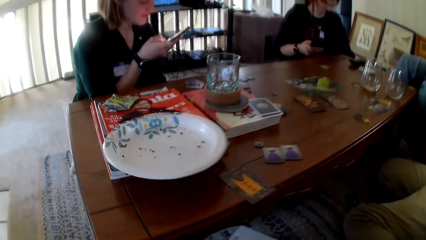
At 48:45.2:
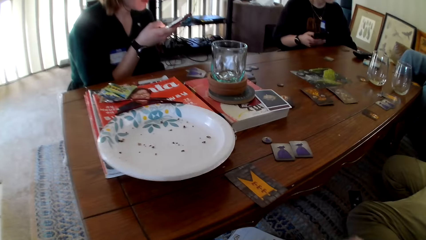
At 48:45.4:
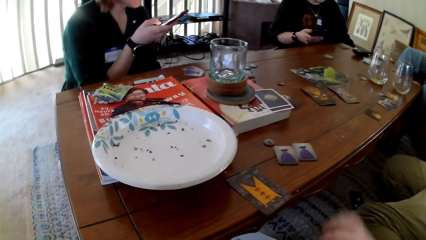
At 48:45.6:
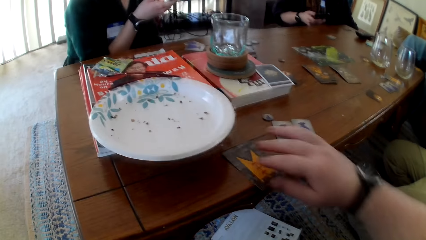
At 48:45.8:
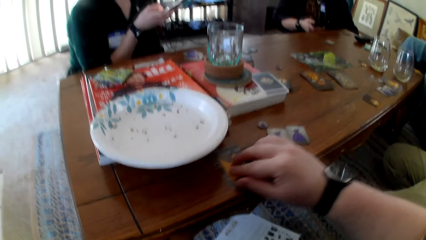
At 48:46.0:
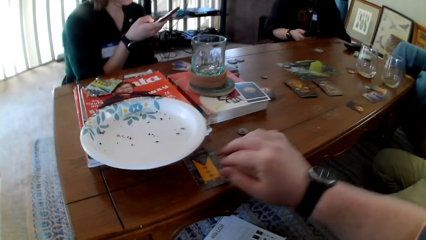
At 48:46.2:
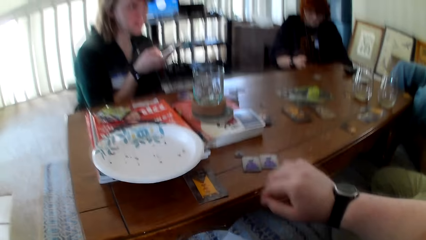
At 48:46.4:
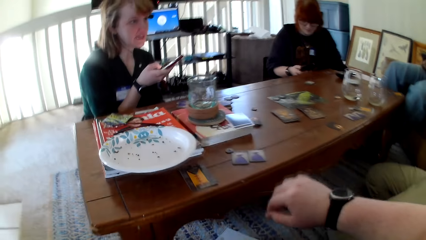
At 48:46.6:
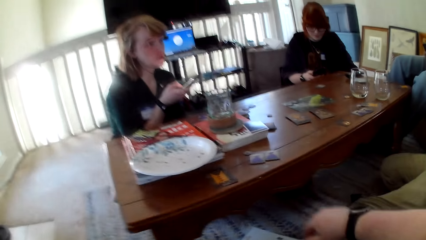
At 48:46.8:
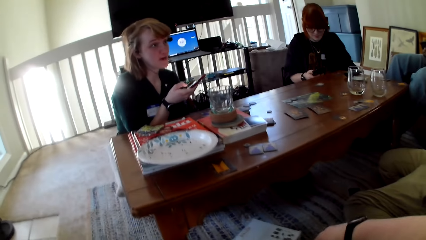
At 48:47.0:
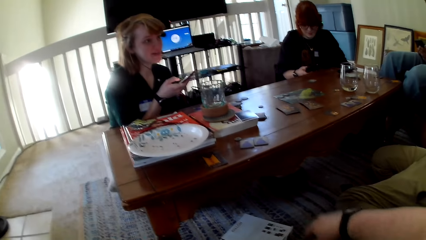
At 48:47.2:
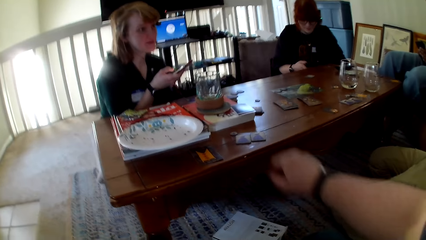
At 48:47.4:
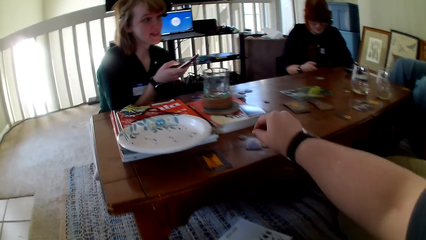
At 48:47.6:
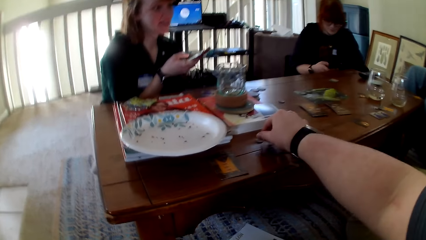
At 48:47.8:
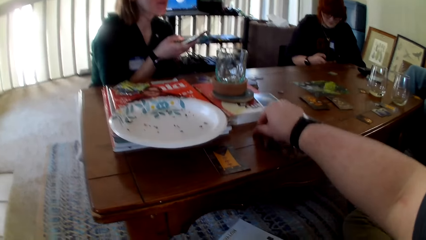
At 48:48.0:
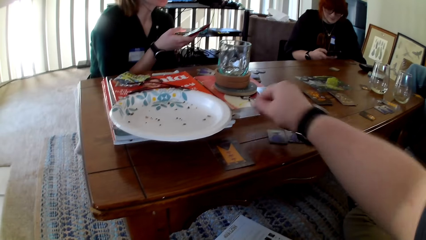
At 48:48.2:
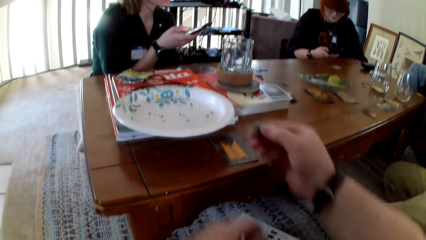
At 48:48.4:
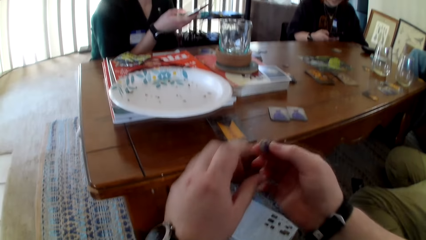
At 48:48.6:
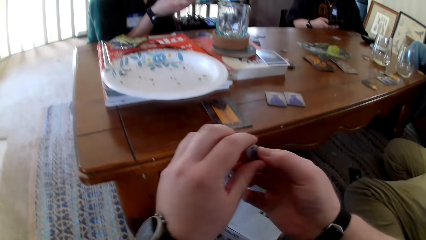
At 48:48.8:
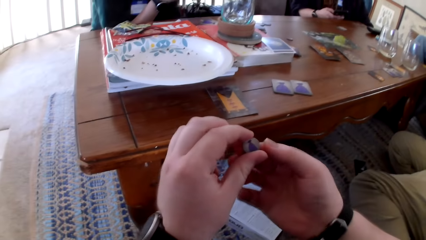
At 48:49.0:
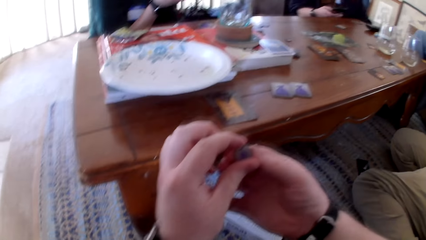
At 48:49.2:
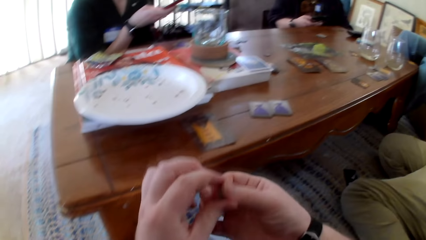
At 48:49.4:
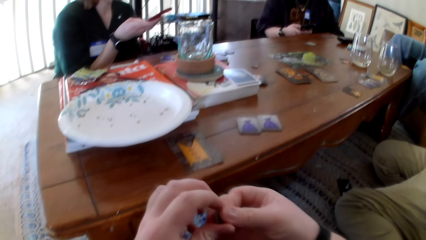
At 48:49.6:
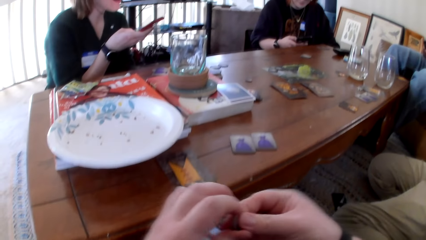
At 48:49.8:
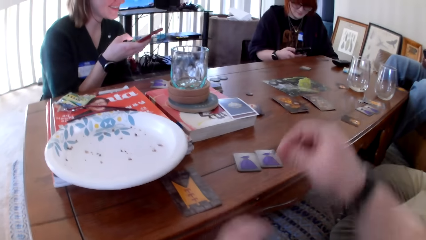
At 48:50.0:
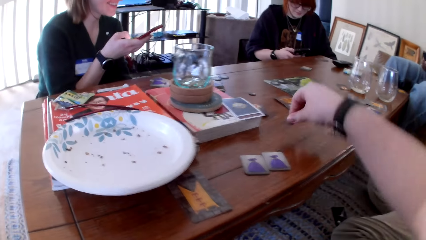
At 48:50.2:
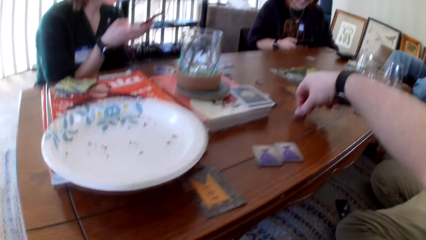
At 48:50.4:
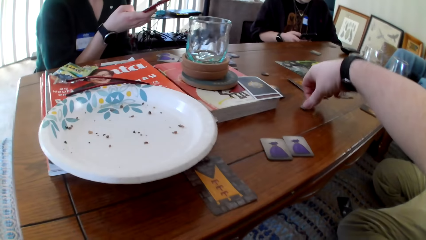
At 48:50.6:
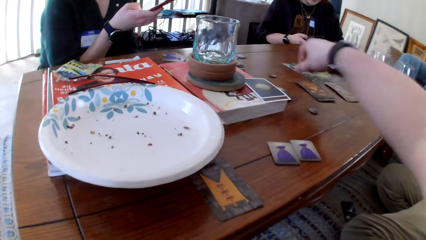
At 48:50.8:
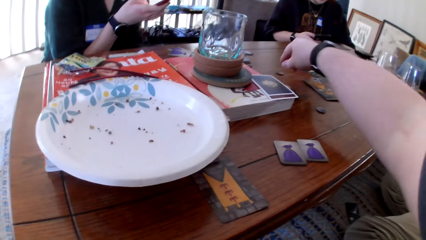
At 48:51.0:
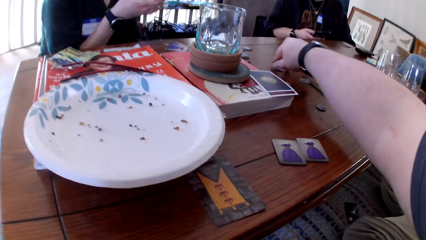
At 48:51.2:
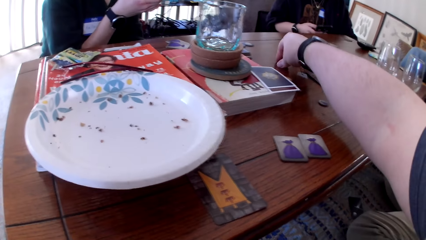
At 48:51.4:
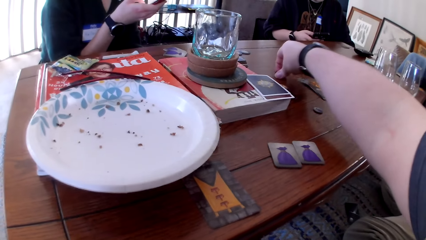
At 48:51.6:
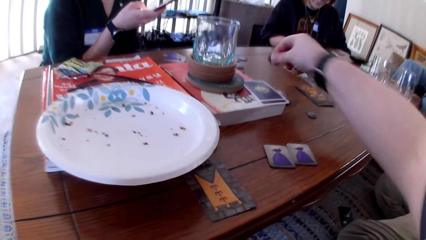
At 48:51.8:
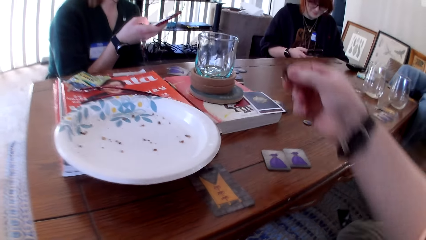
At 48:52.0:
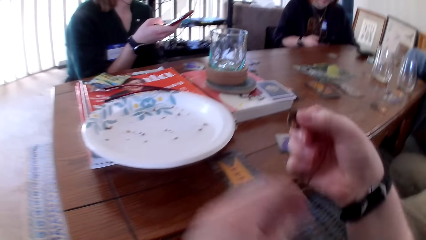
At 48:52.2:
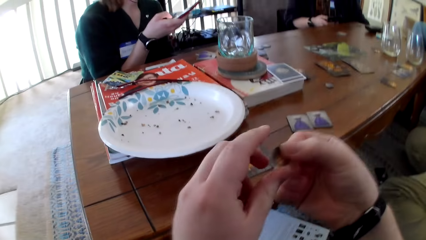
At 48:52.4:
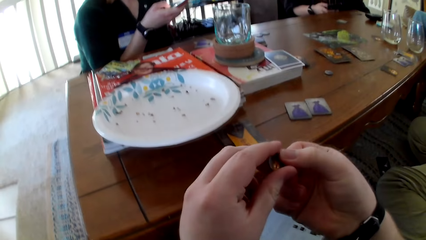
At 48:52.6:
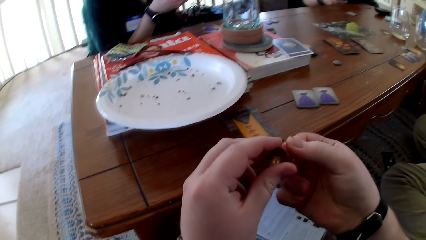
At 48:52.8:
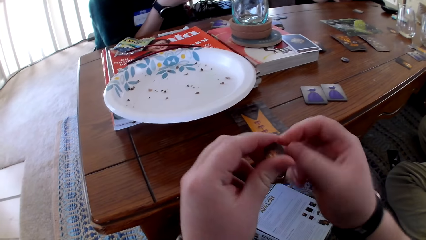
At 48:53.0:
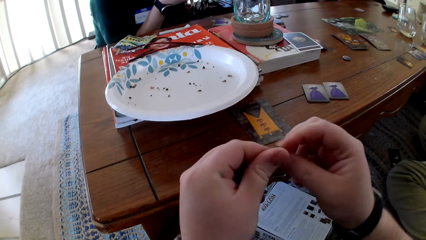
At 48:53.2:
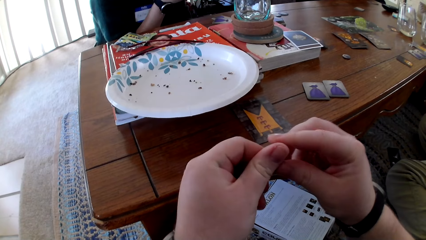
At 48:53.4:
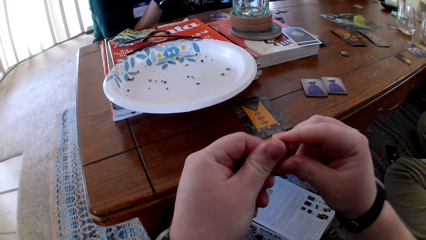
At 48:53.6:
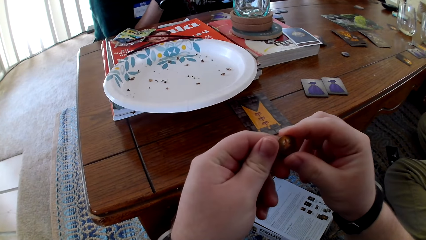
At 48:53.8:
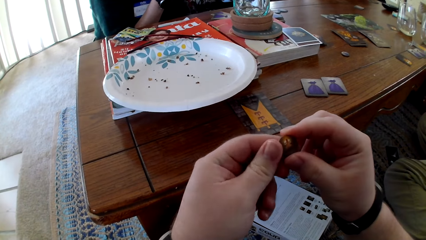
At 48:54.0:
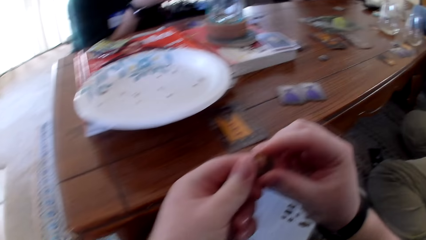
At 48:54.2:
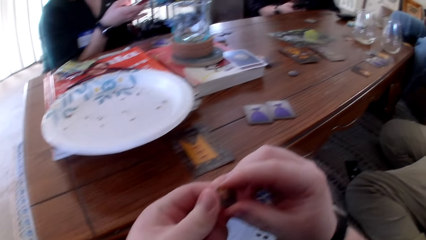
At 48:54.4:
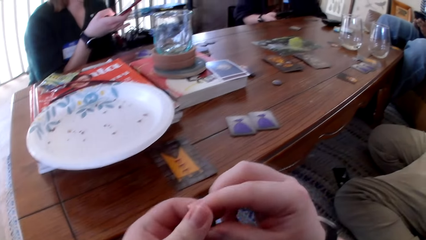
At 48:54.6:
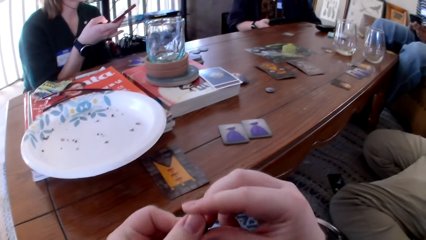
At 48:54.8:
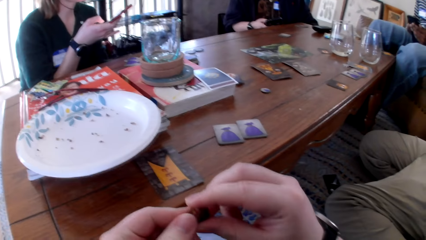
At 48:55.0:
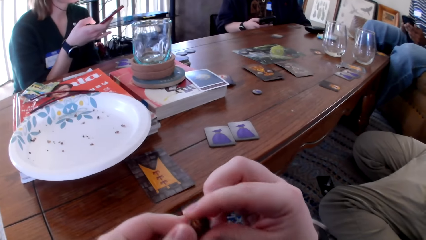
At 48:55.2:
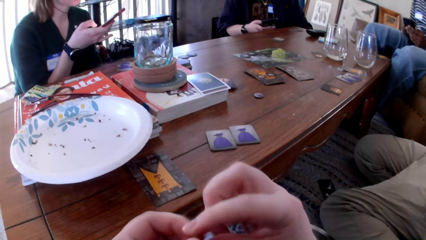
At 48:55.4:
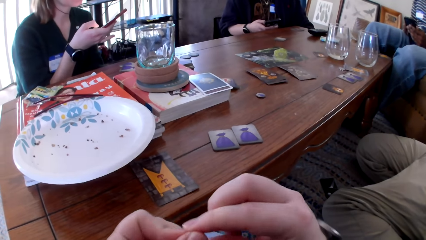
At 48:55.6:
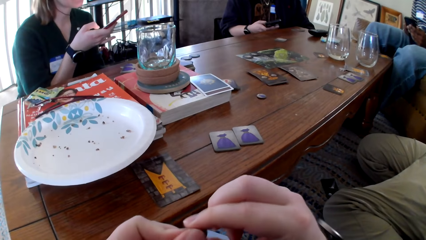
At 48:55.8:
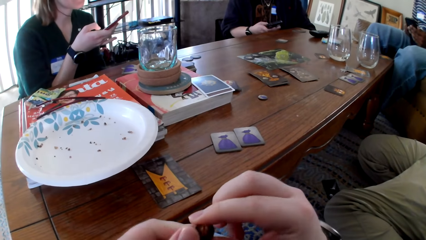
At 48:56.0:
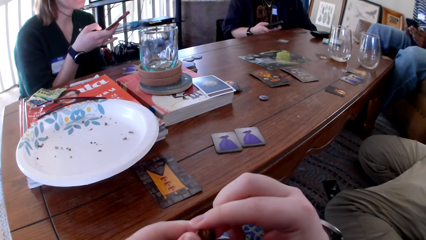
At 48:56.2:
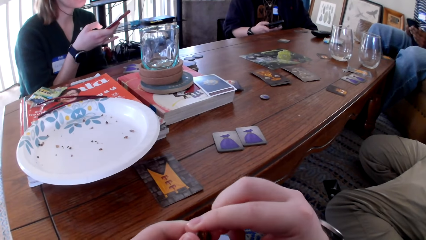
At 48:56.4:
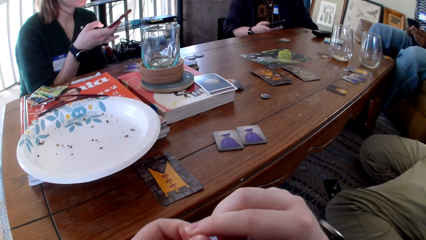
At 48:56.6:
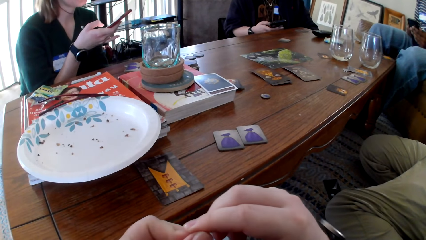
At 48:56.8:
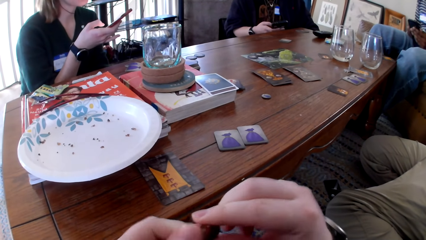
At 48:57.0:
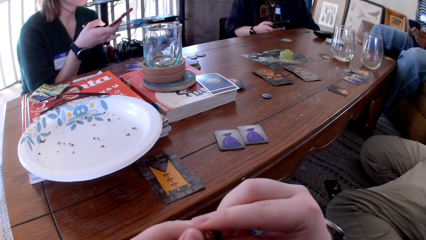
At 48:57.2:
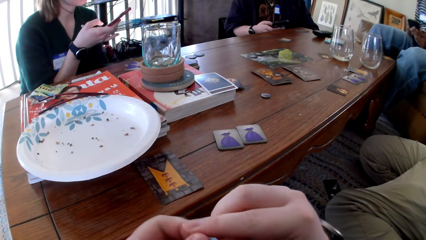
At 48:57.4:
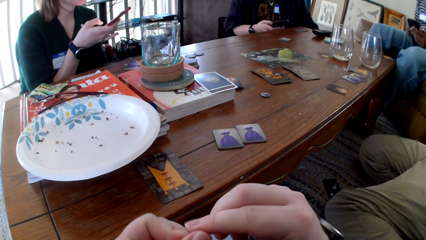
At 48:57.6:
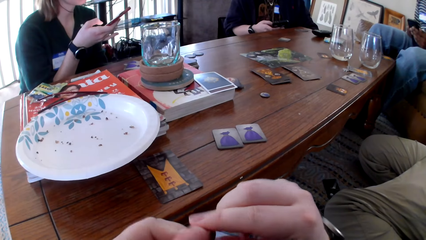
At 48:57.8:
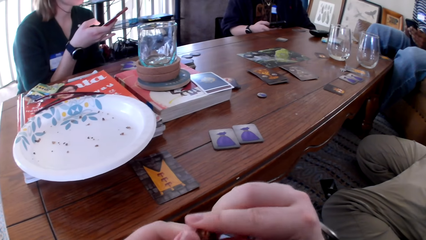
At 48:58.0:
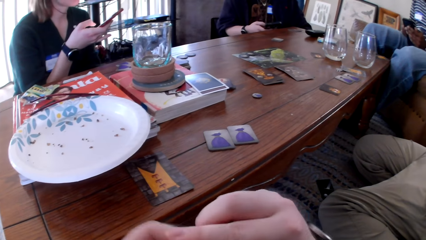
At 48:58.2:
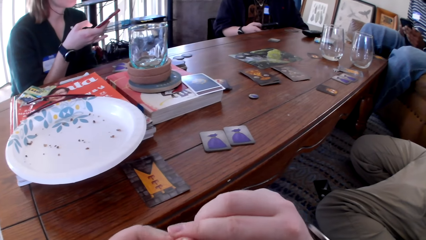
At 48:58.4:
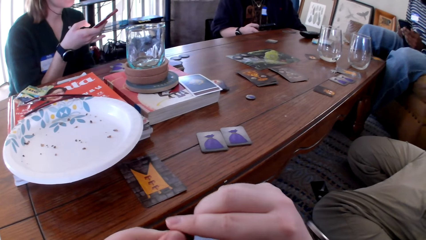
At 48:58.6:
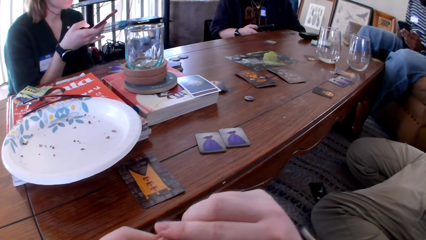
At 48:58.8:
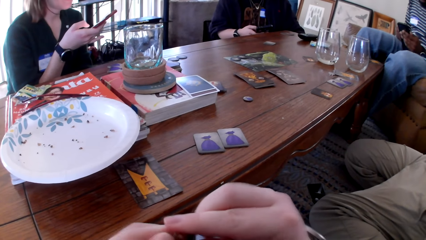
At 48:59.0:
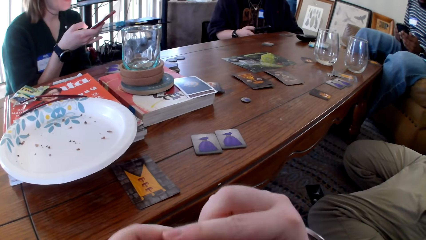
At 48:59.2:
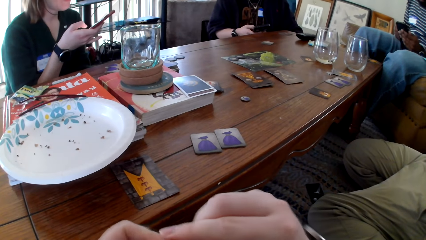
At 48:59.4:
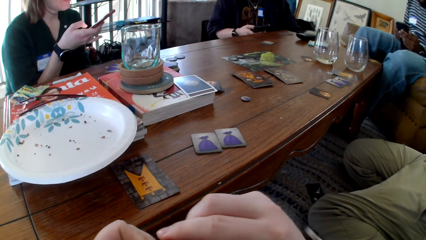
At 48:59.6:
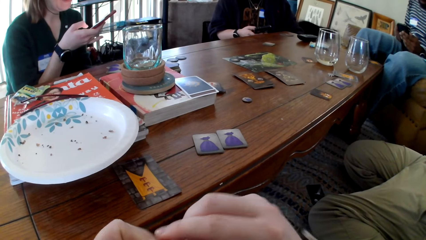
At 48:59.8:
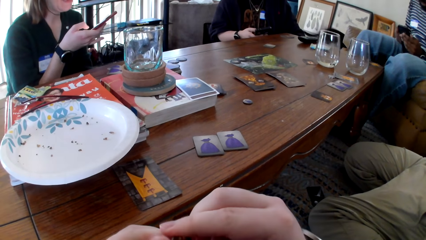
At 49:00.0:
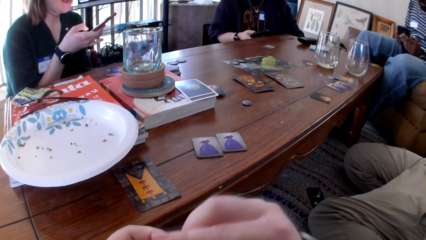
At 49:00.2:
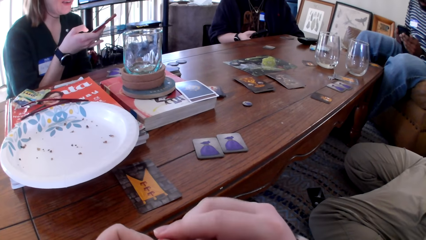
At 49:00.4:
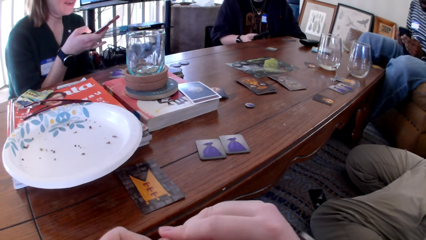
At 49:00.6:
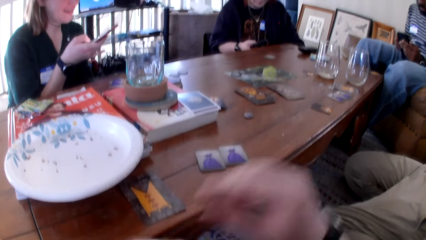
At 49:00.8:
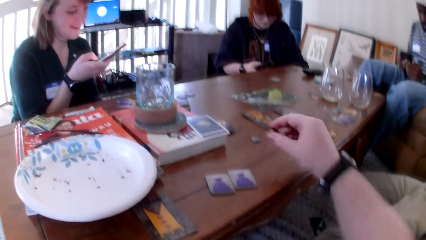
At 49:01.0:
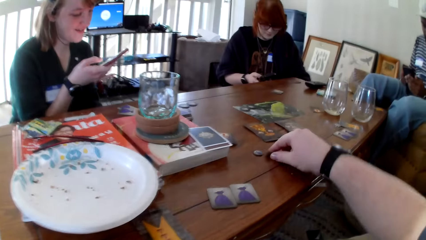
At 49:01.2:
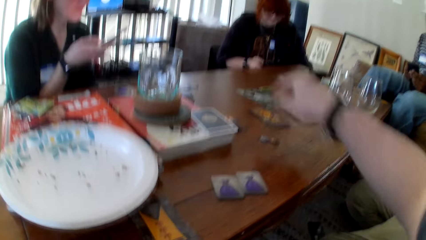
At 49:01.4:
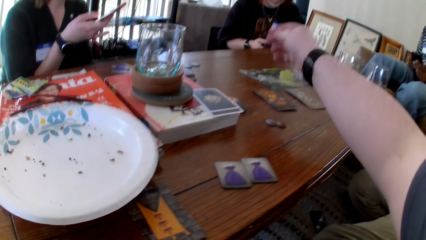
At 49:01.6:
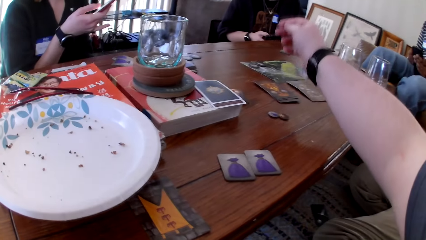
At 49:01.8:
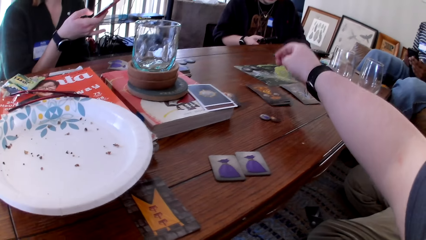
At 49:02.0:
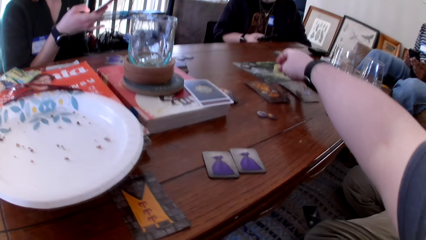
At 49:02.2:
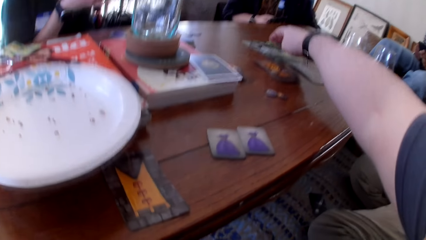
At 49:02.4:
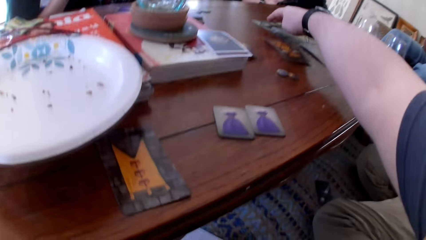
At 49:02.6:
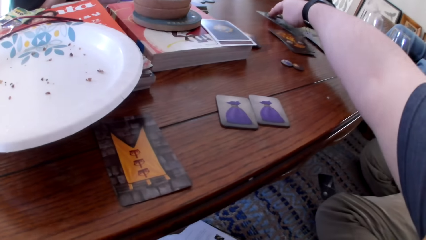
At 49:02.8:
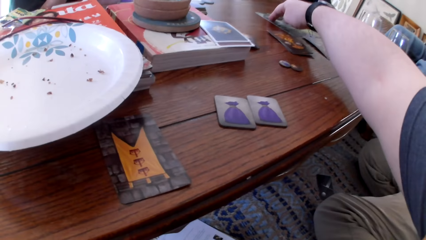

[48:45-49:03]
The camera wearer adjusts the card on the table. He pushes the card on the table. He picks up the chips on the table. He looks at the chip in hand. He puts down the chips on the table. He picks up the chips on the table. He looks at the chip in hand. He holds the chips in his hands. He puts down the chips on the table.
